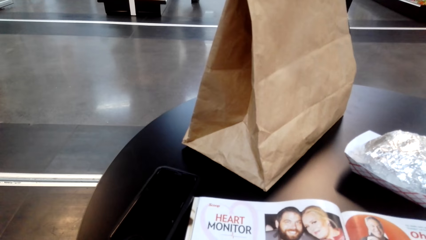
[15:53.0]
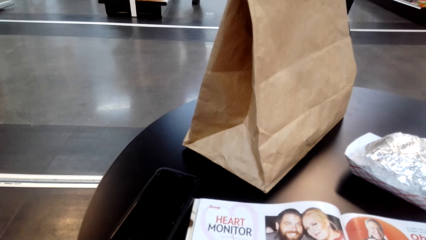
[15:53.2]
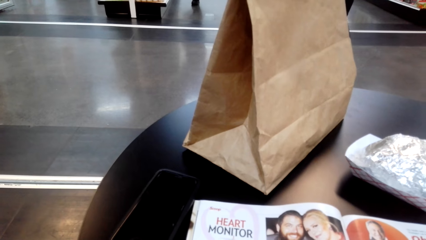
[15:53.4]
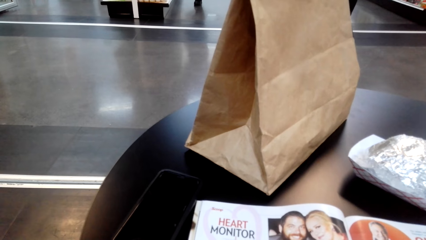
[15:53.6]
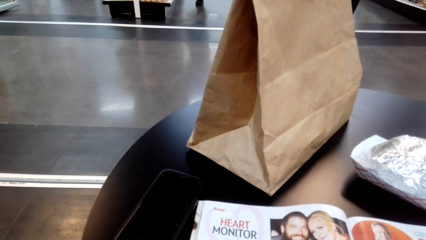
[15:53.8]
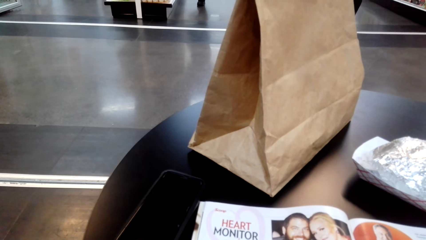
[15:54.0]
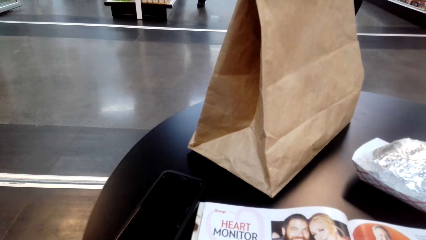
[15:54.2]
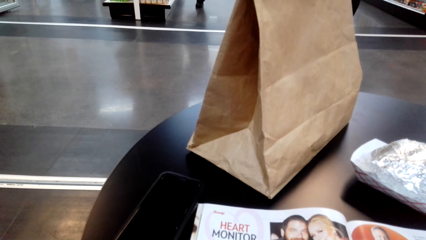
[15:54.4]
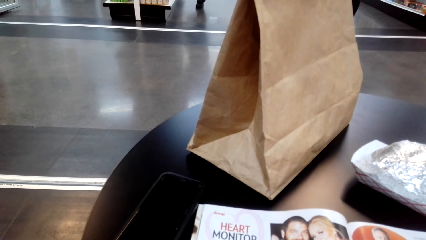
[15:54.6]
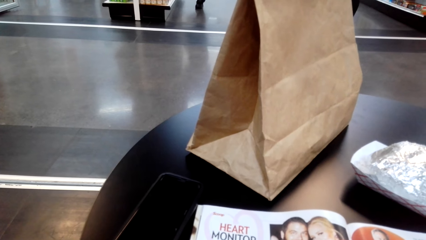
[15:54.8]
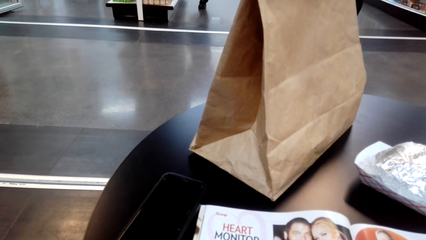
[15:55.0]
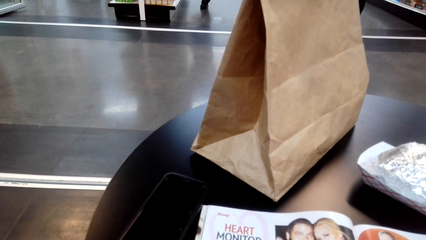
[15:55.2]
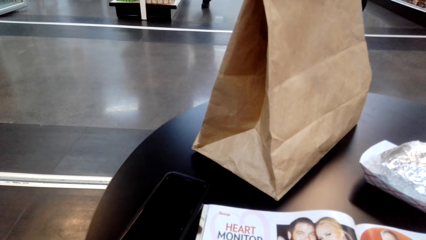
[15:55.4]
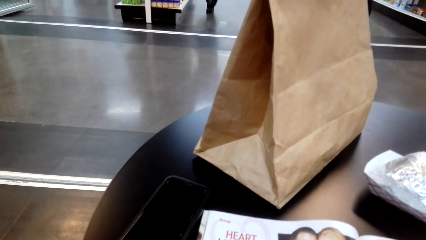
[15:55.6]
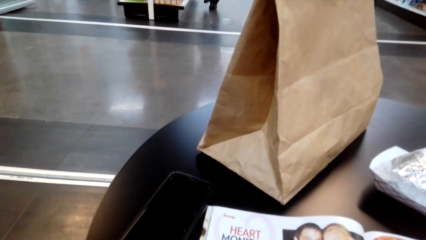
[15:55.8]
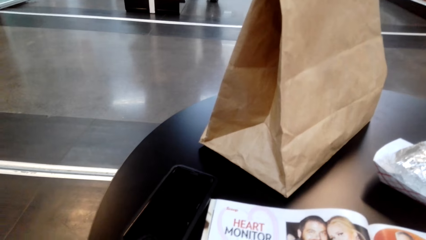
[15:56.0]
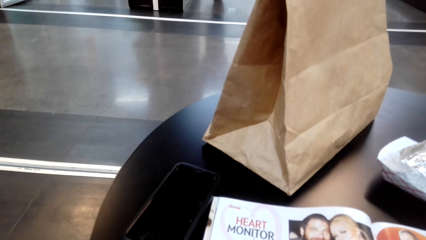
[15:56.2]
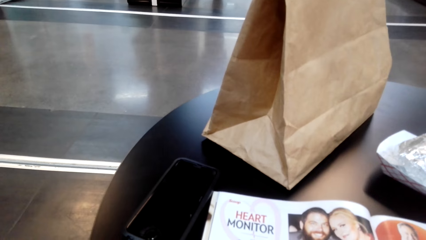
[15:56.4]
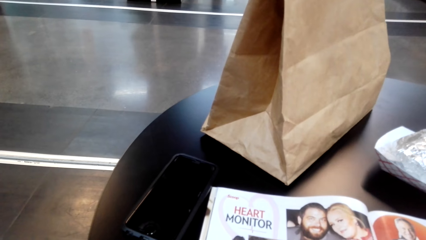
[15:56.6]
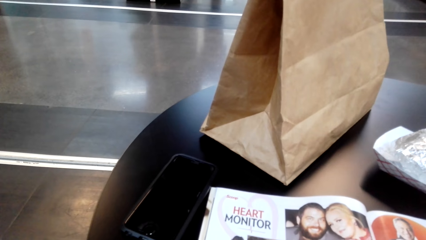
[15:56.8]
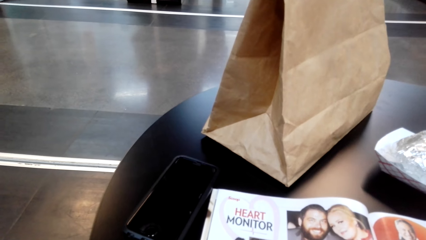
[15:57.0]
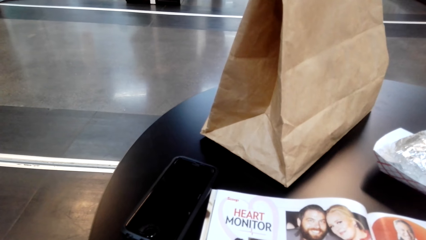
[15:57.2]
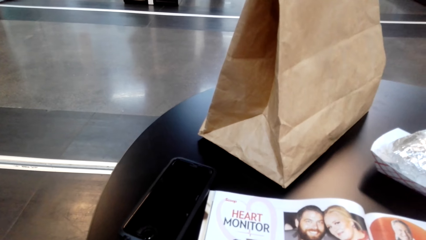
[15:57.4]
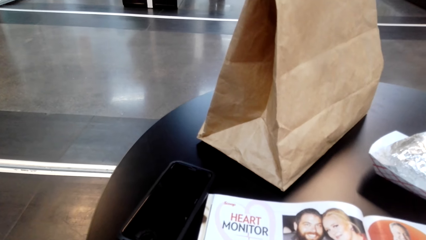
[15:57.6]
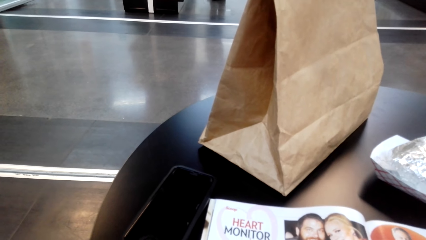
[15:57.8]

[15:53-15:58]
The camera wearer reads a magazine.

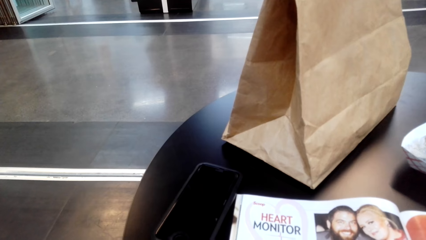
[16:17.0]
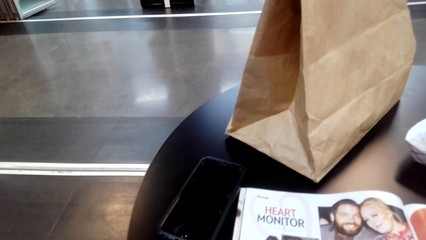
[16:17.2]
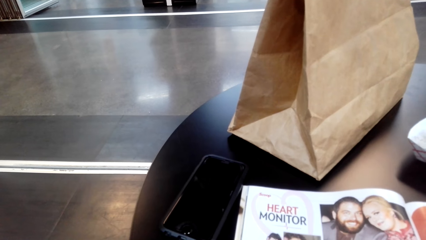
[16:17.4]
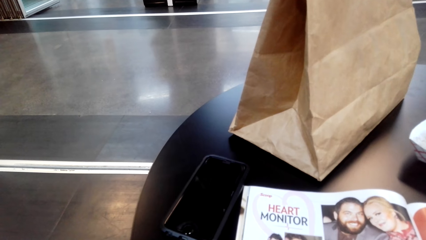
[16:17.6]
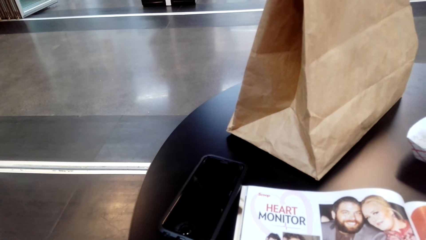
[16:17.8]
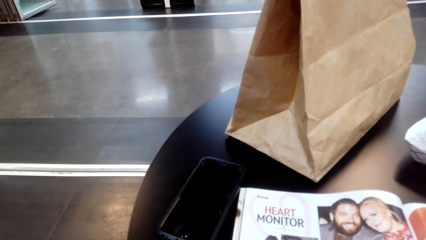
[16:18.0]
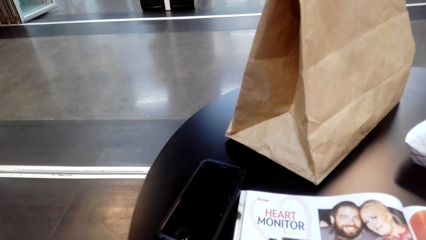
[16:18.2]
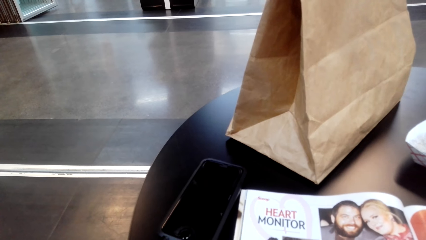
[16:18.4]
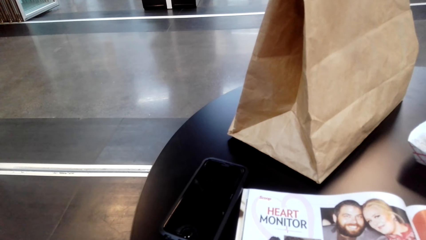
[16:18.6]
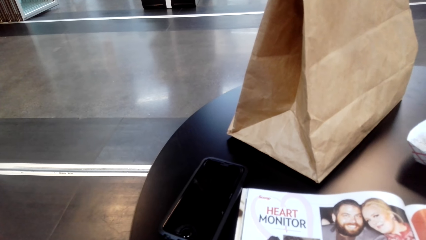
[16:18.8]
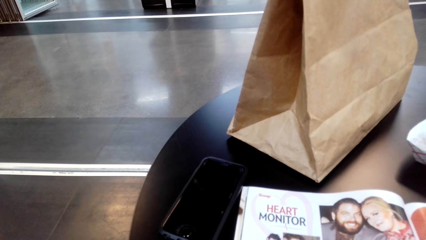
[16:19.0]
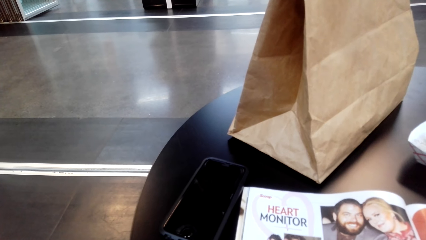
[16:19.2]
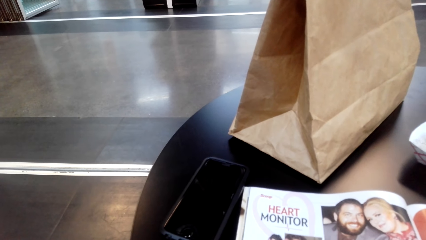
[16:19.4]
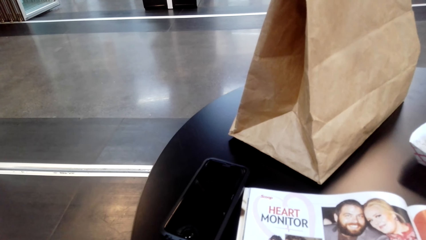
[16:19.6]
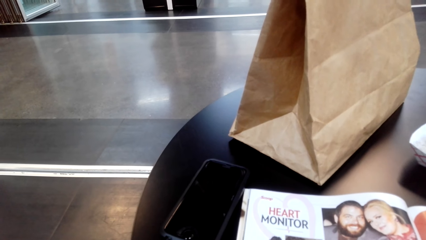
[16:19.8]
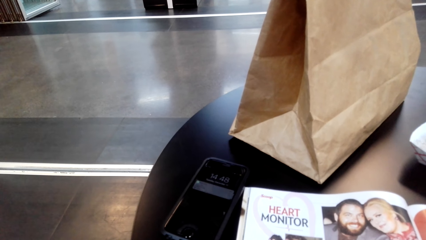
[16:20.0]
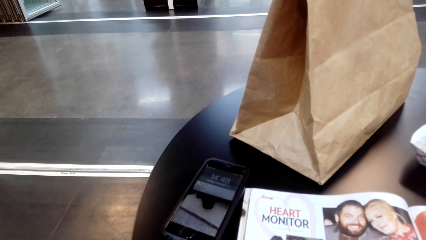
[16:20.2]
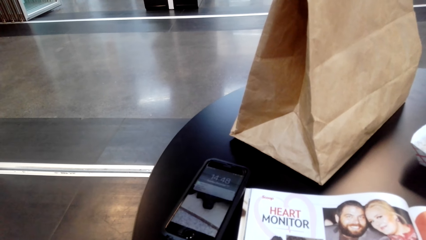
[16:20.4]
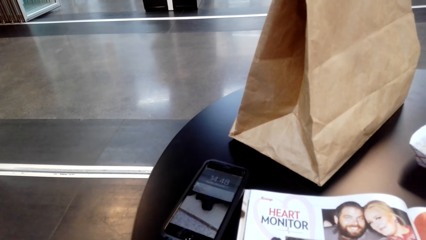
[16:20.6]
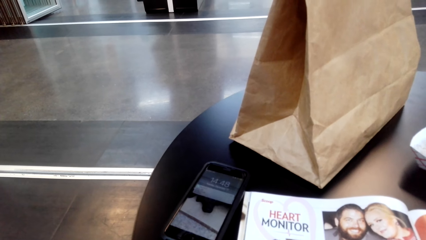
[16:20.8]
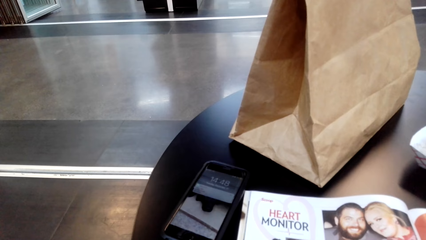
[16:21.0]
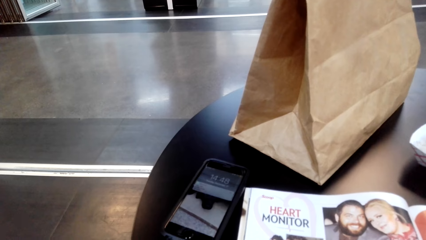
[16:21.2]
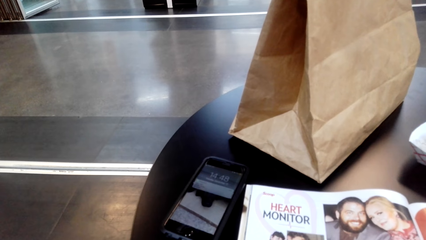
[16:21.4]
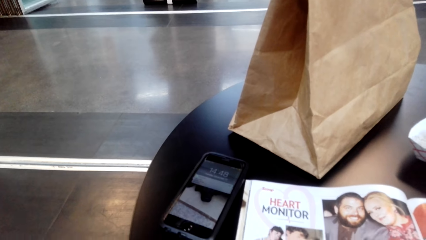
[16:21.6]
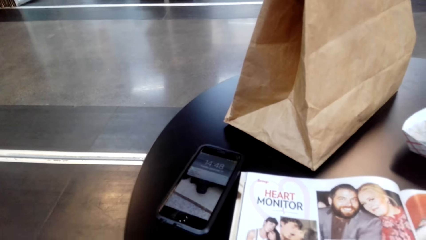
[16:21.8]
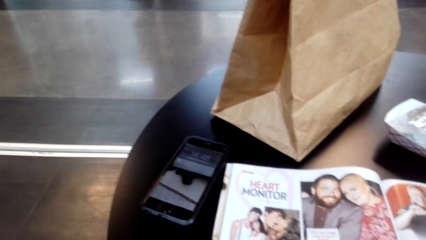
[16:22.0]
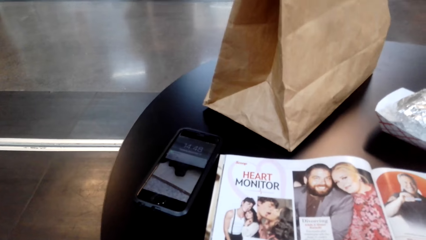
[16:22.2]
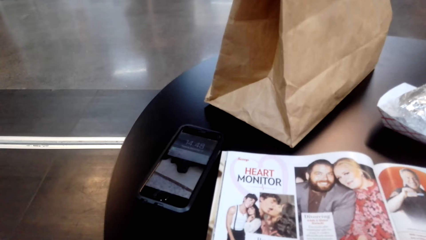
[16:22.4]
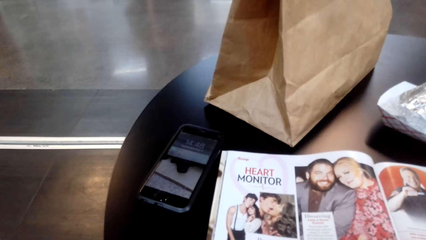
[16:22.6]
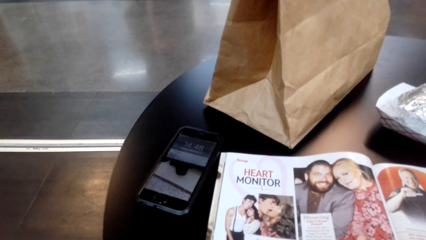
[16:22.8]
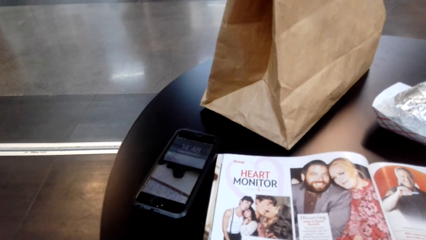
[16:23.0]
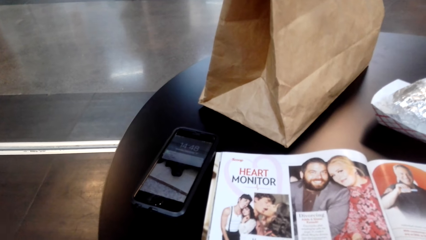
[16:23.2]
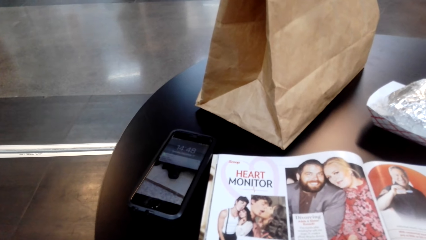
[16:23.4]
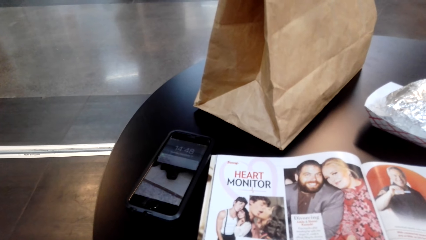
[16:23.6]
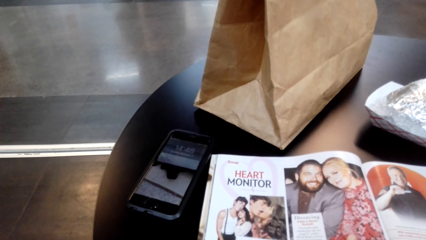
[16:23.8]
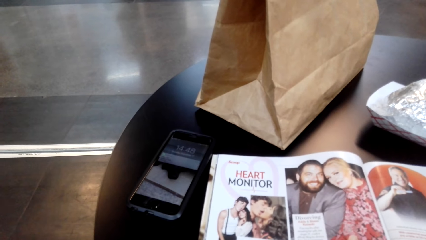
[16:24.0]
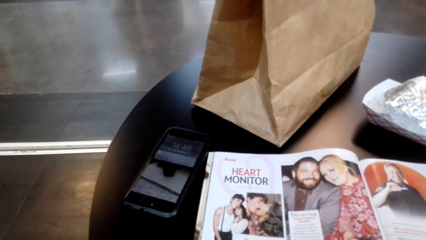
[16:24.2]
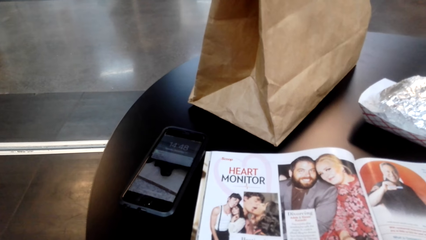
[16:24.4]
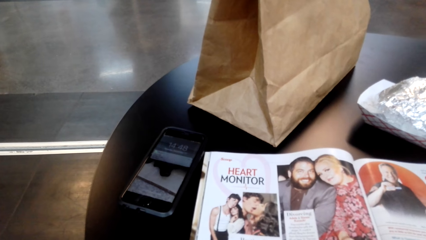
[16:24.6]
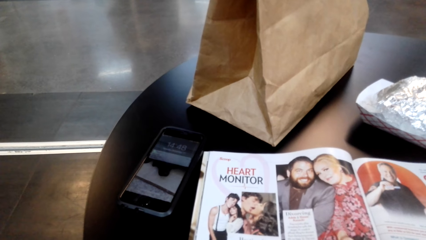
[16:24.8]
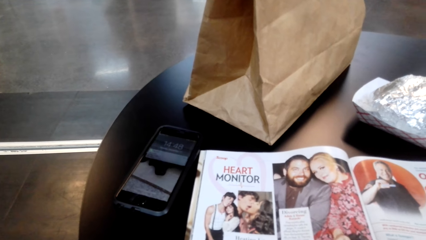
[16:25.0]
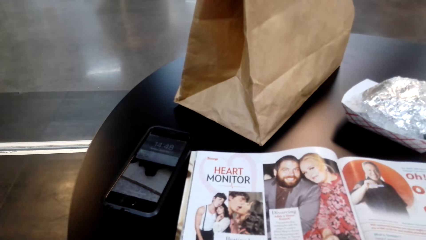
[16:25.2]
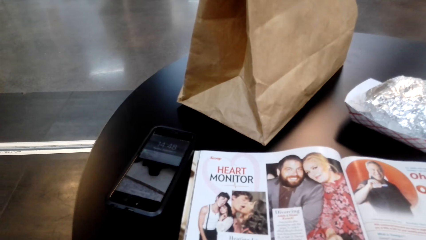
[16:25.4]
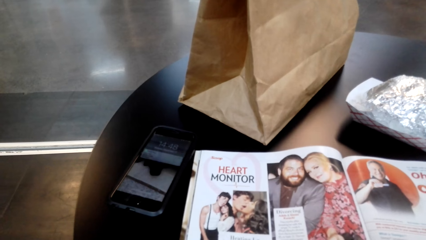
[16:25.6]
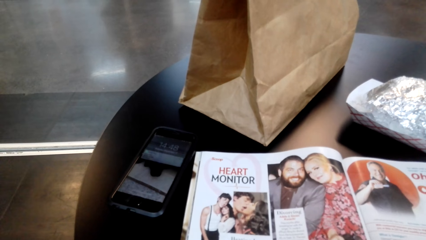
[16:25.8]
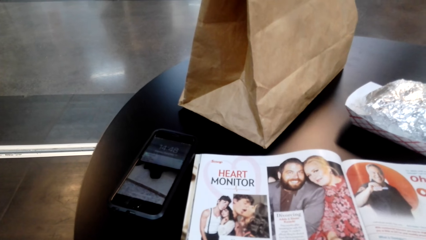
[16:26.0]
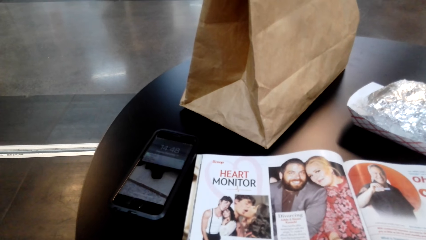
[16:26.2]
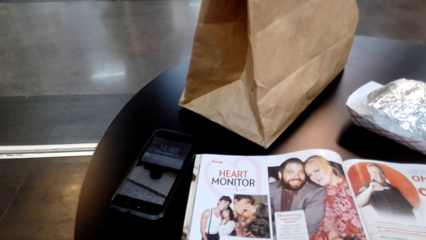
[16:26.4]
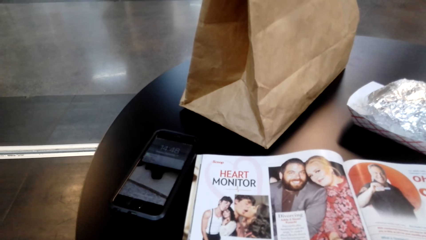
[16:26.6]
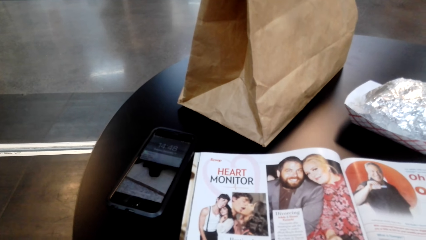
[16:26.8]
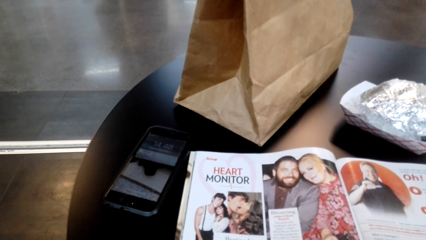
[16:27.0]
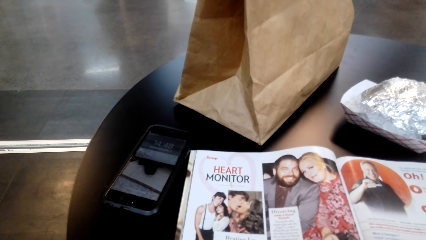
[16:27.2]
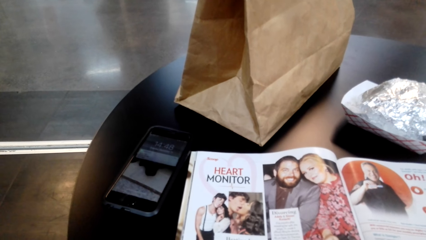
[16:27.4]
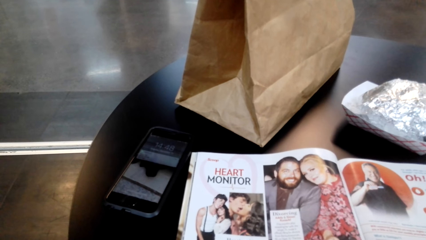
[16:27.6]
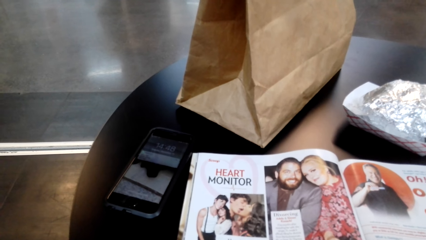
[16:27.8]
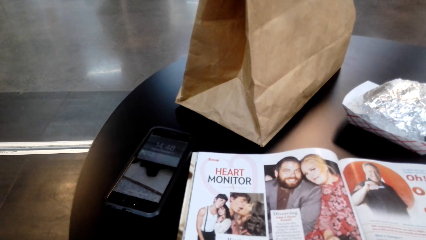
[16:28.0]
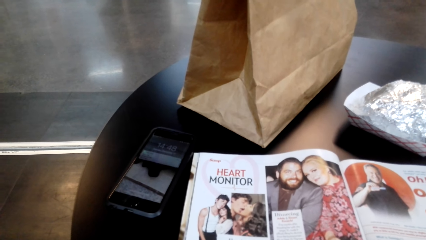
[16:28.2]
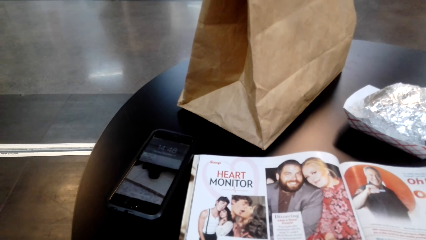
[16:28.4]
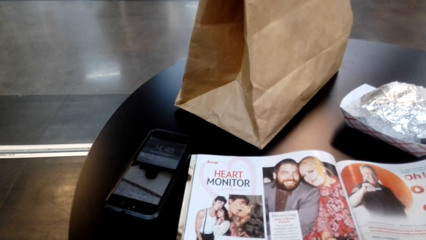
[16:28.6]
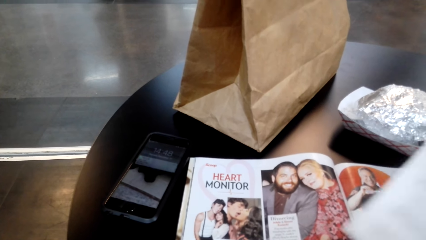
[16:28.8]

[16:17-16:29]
The camera wearer operates a phone. They read a magazine.
